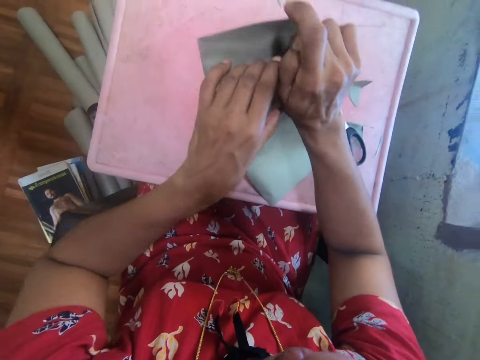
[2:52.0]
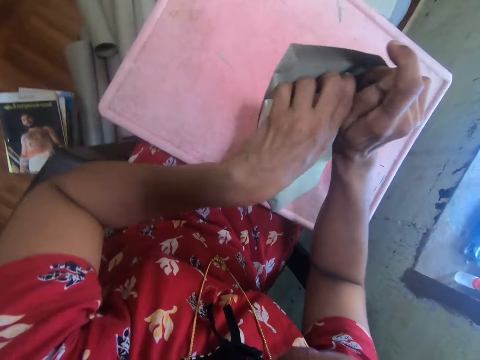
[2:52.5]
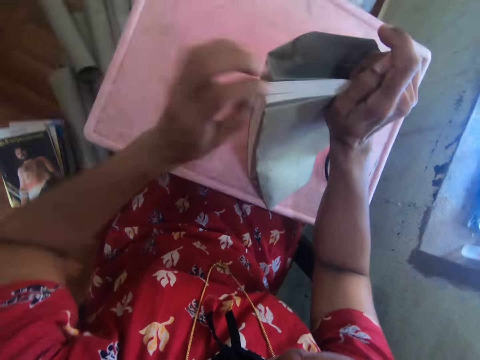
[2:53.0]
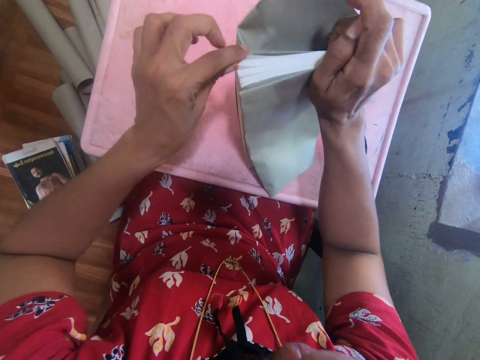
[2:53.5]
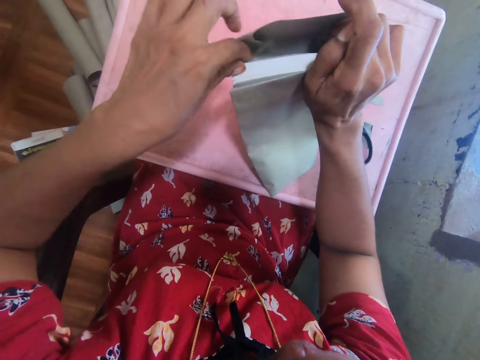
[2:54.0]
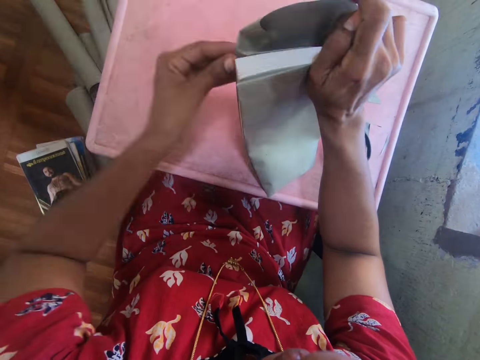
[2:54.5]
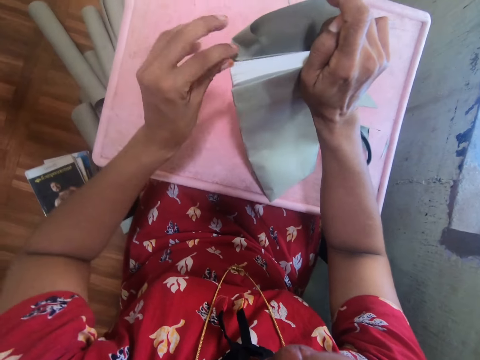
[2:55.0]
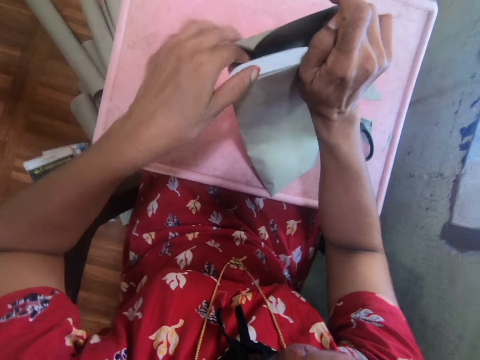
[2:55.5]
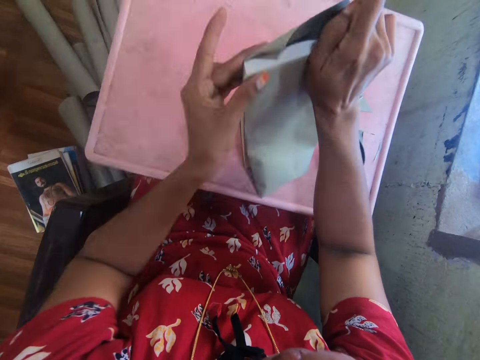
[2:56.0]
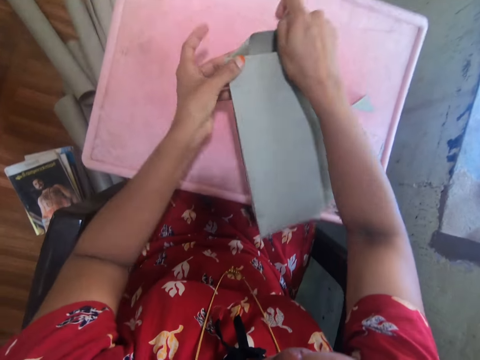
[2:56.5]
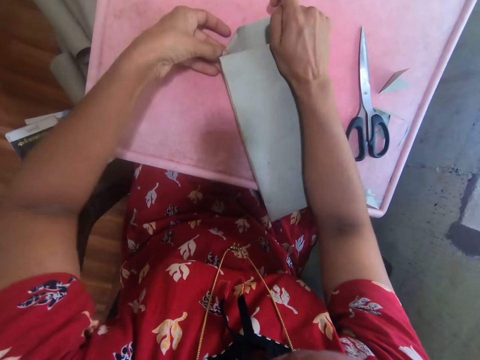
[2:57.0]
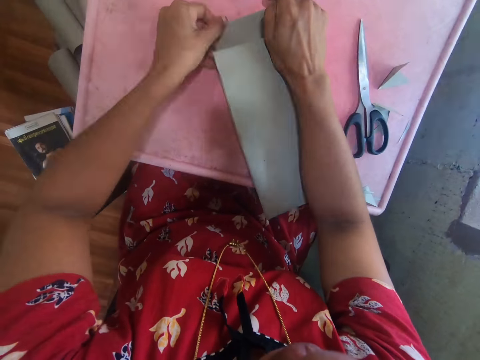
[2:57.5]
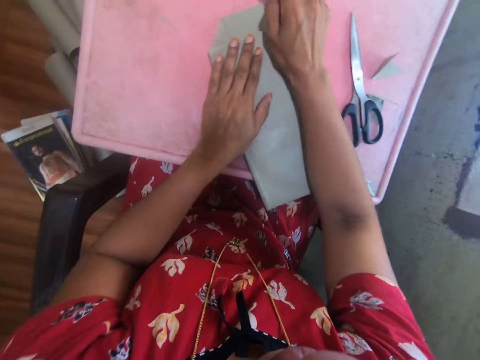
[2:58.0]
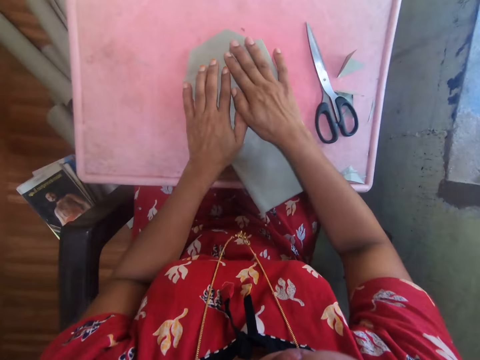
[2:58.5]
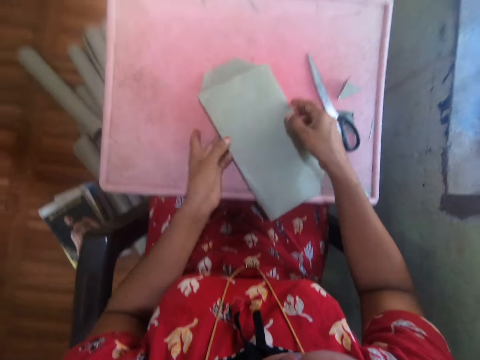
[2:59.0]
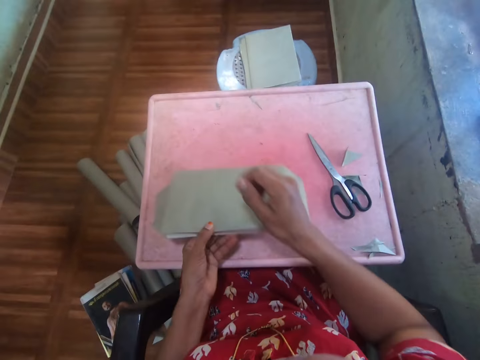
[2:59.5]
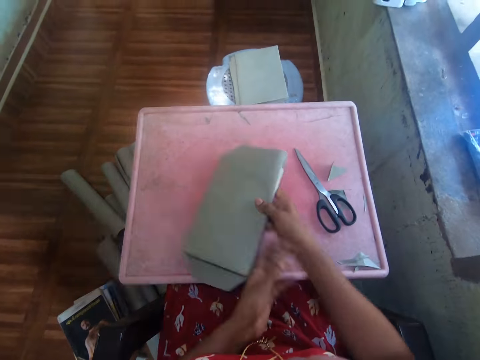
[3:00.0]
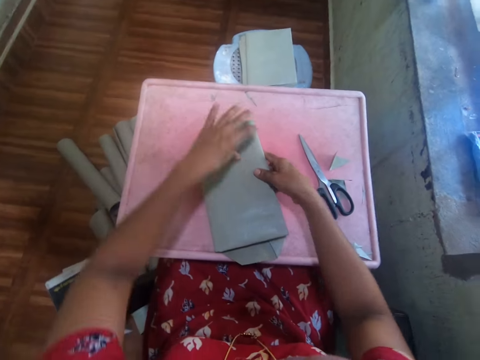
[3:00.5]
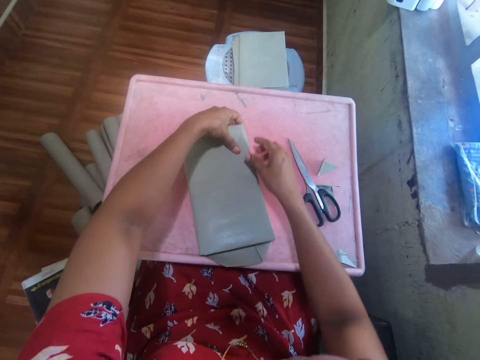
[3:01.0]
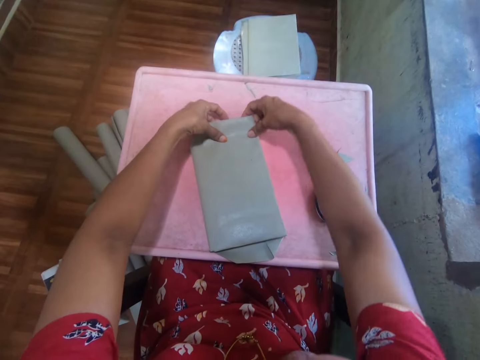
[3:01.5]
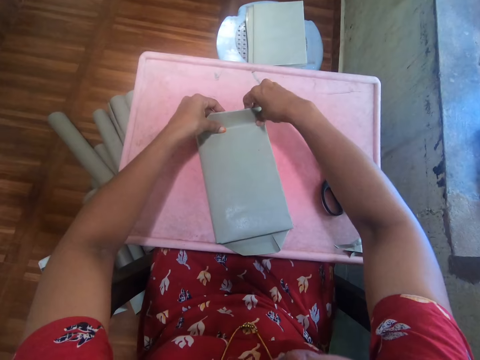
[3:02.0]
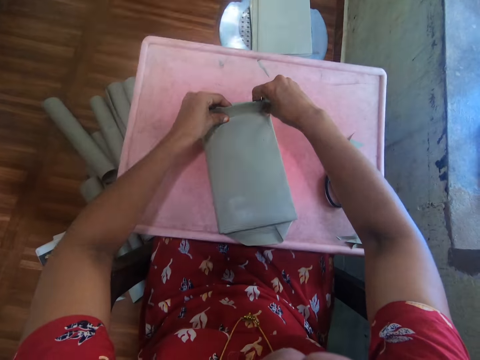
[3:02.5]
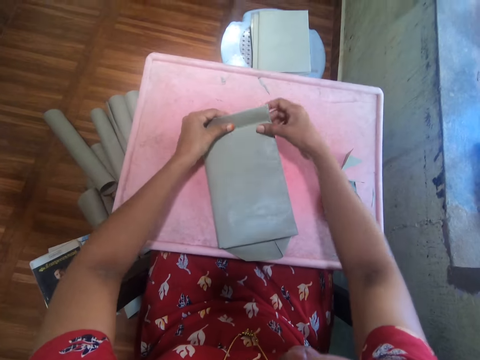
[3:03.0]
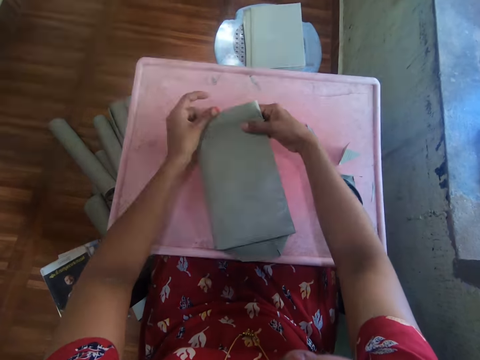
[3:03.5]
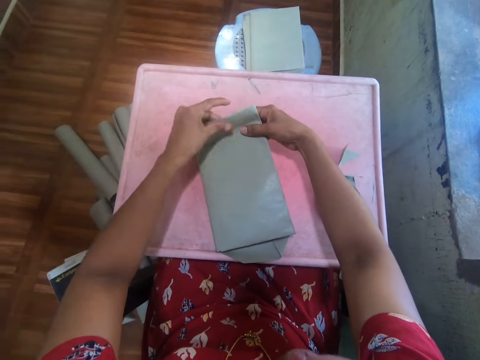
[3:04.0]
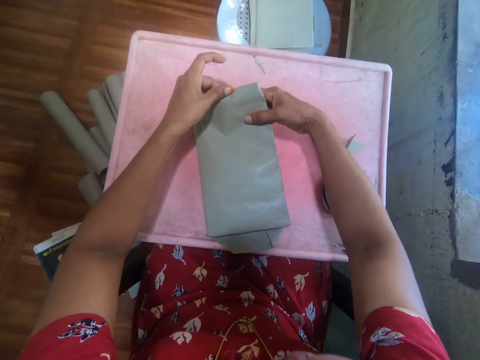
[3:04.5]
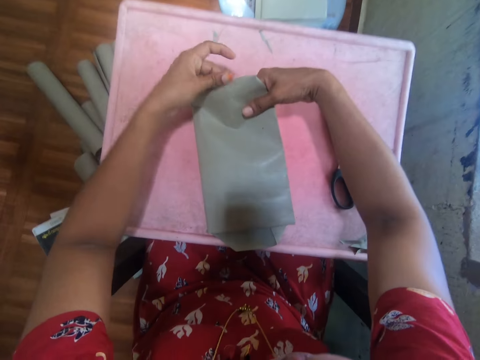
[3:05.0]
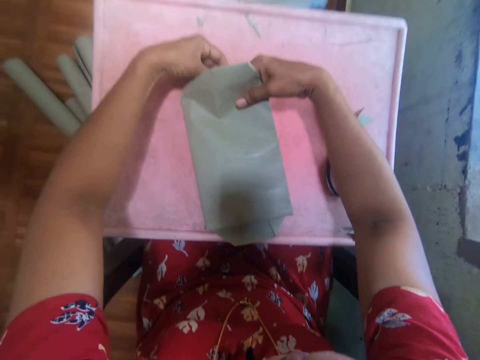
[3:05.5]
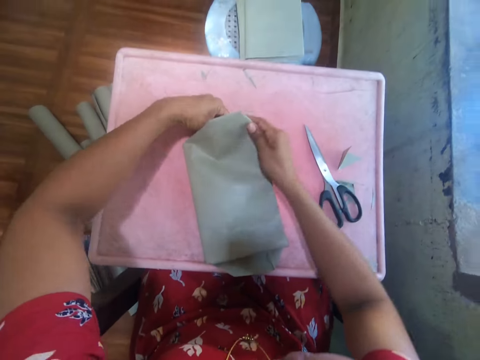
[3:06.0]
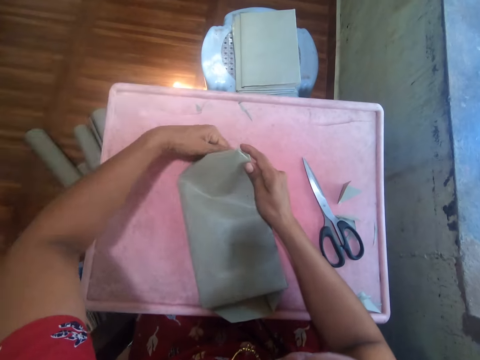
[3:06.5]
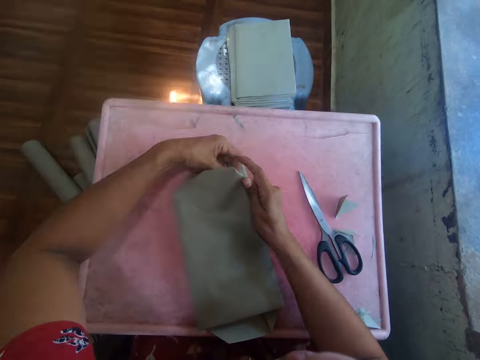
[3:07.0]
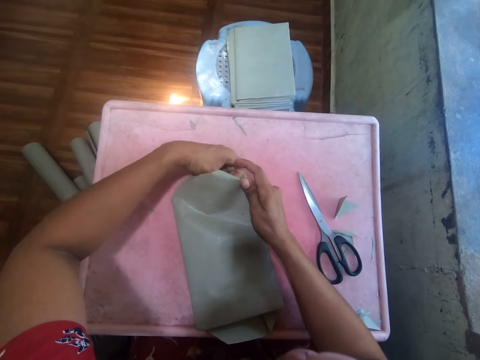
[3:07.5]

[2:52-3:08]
The camera wearer pushes the Manilla with the left hand. They put the book on the table. They smoothen the Manilla with both hands. They turn the book with the right hand. They cover the book with the Manilla paper. They pull the Manilla with both hands. They straighten the Manilla with both hands.

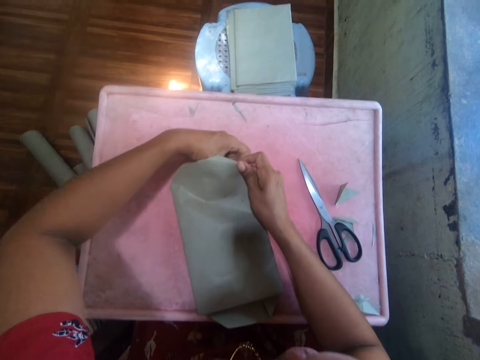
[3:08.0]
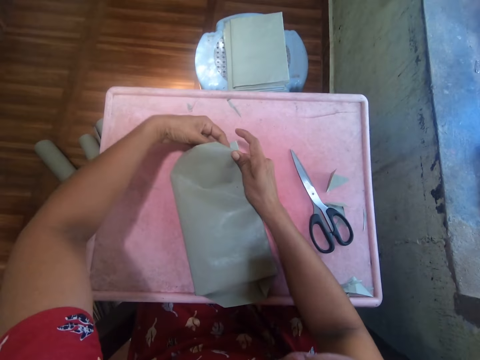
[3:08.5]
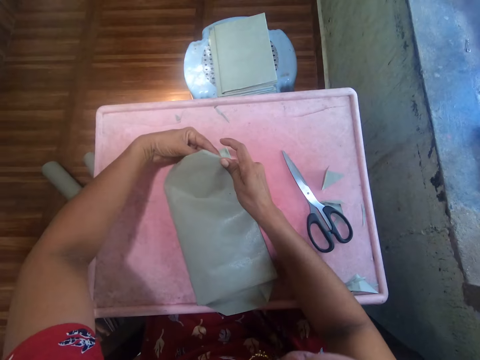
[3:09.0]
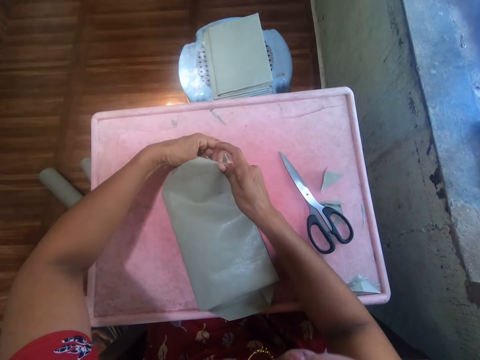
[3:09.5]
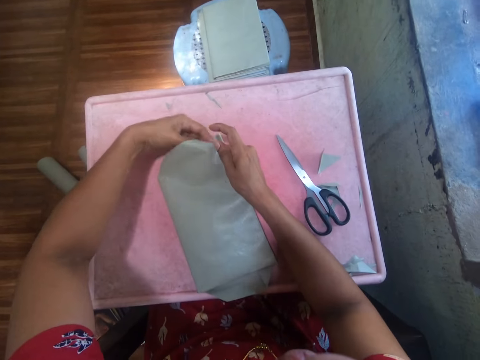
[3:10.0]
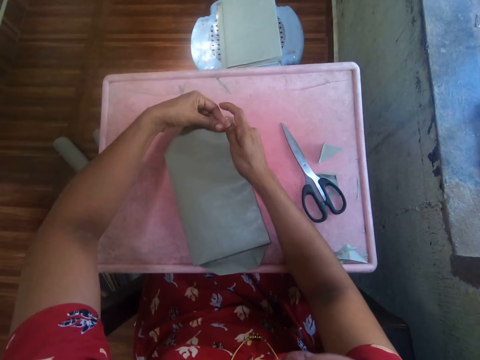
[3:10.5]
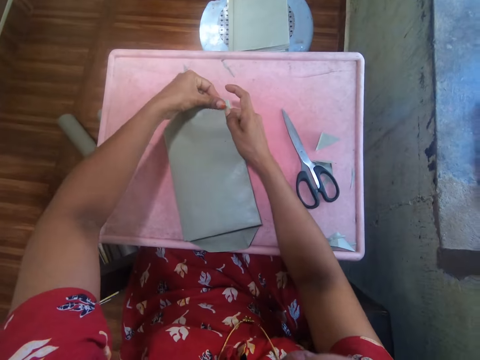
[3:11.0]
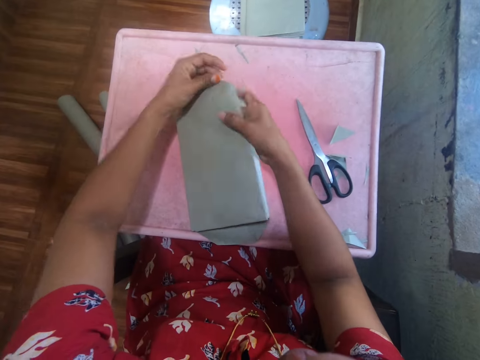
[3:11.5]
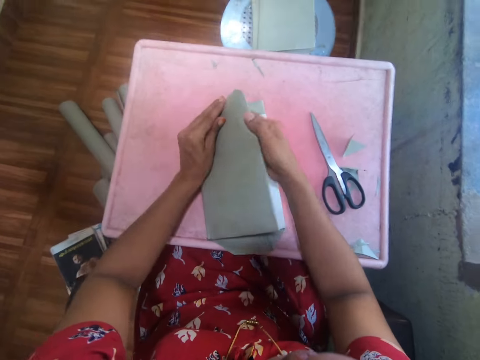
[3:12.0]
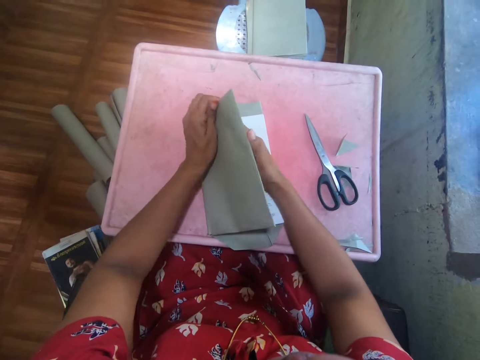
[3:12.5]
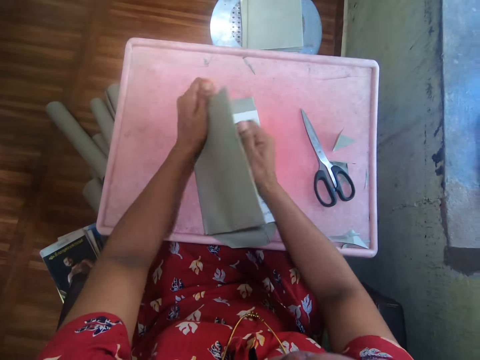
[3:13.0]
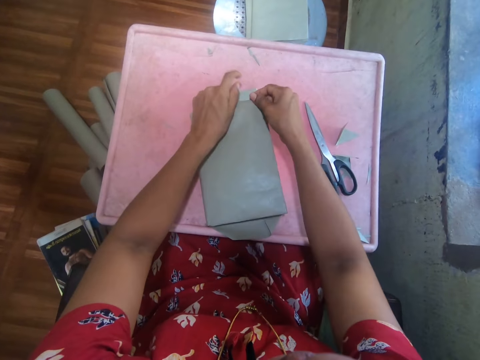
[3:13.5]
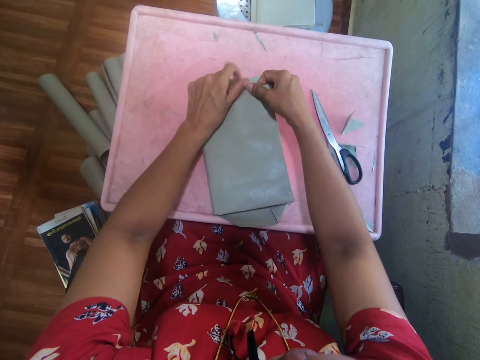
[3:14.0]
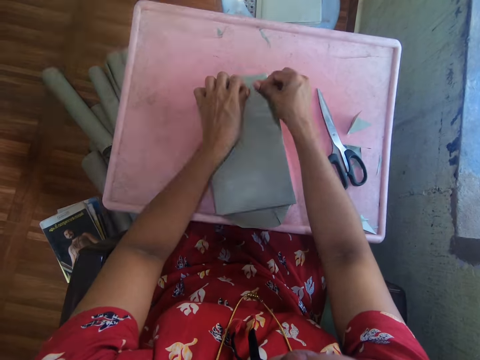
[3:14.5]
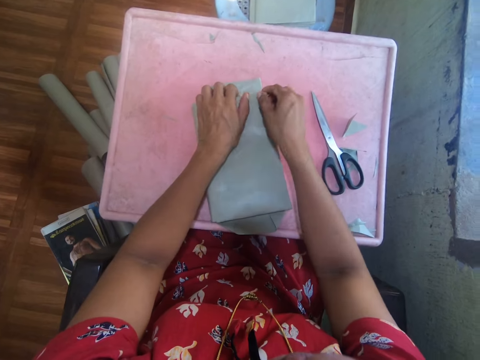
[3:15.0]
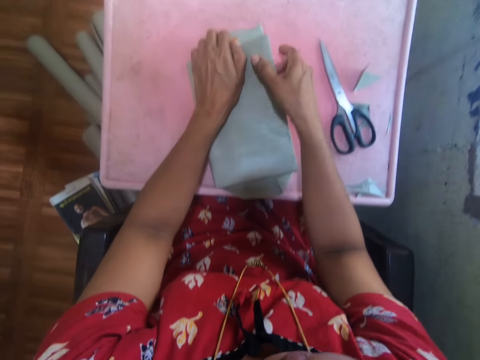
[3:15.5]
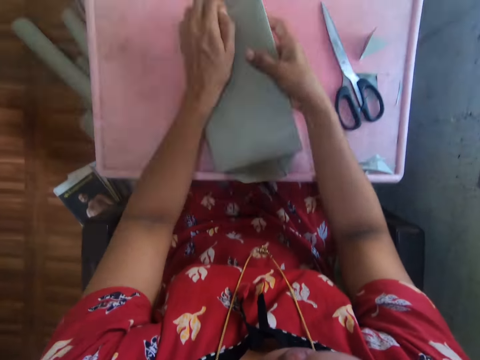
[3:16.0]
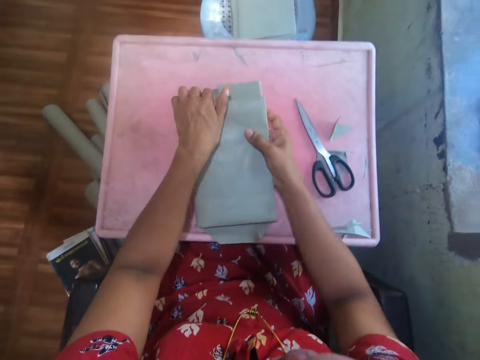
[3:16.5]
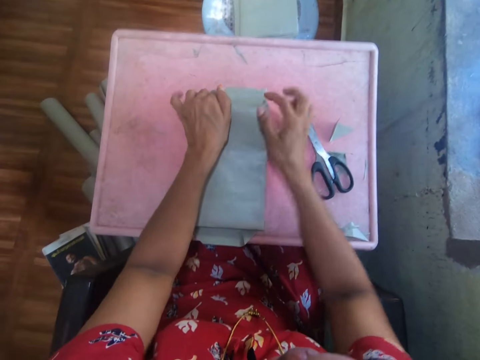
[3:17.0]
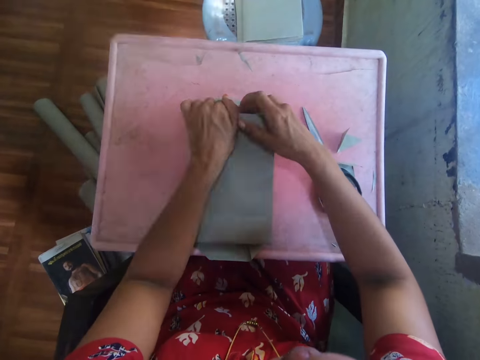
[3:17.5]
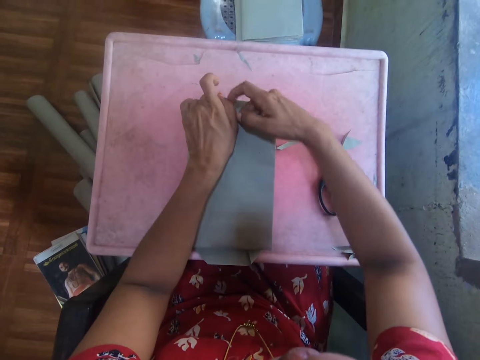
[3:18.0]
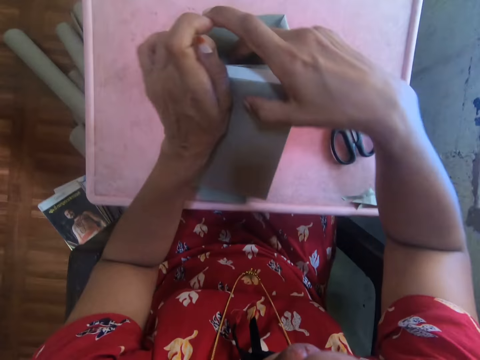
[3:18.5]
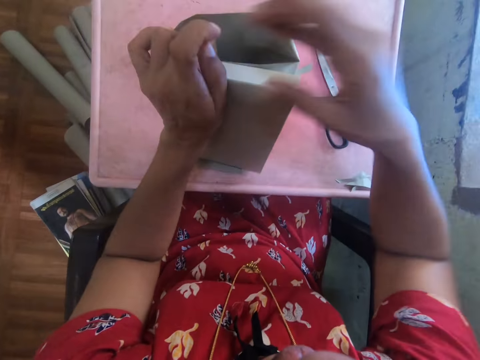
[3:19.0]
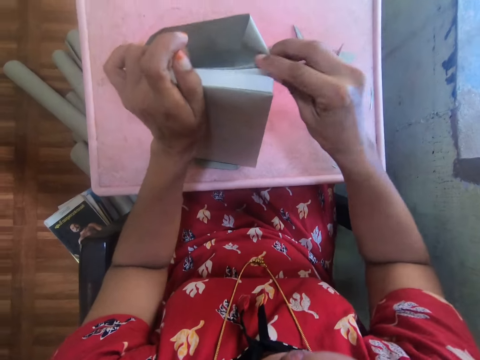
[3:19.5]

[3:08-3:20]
The camera wearer pushes the Manilla with the left hand. They fold the Manilla with the right hand.
